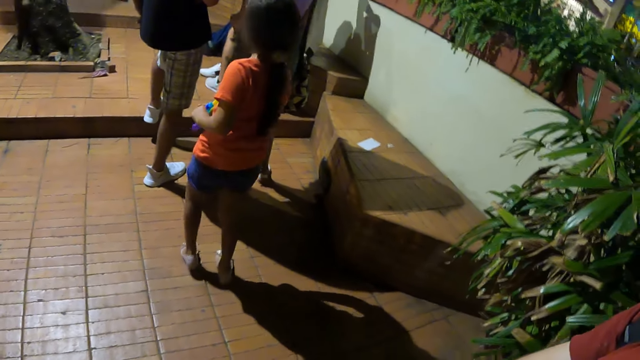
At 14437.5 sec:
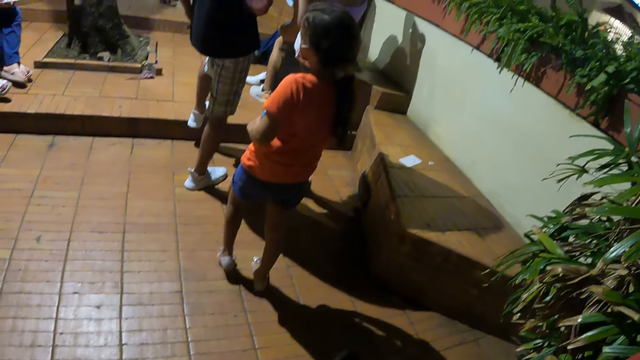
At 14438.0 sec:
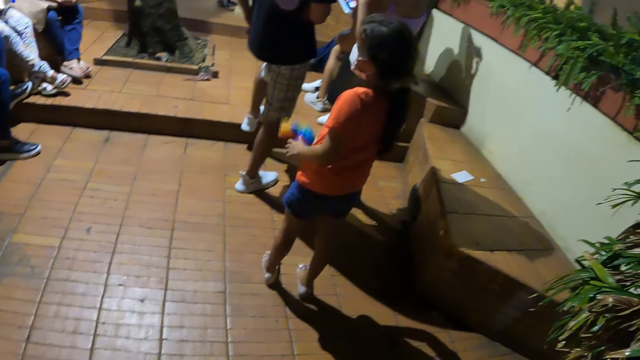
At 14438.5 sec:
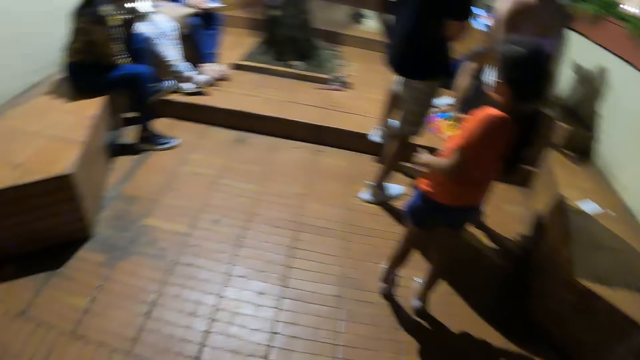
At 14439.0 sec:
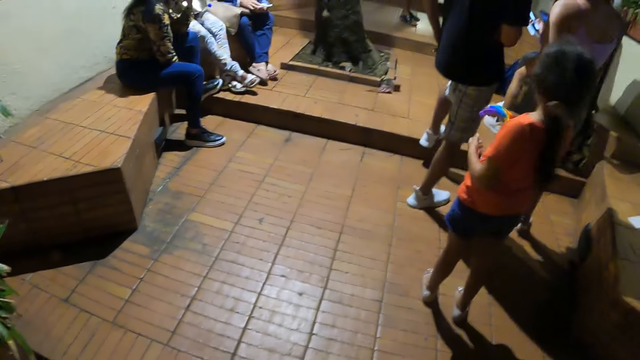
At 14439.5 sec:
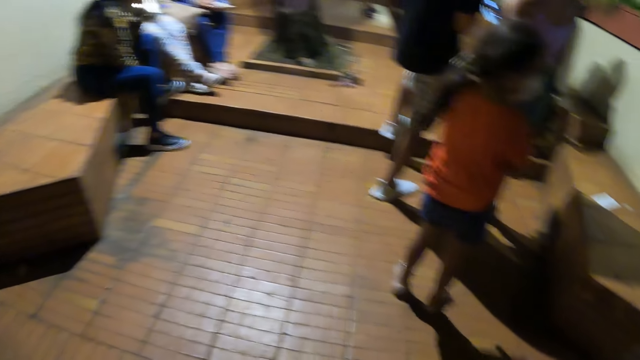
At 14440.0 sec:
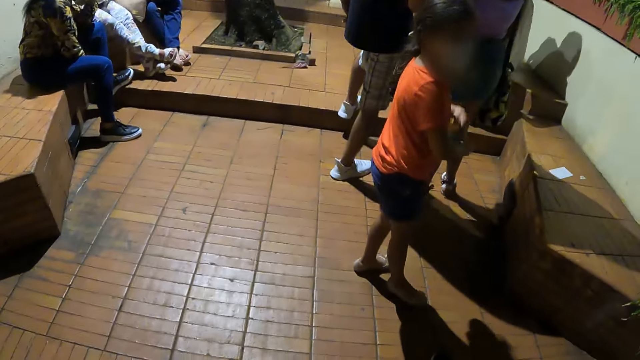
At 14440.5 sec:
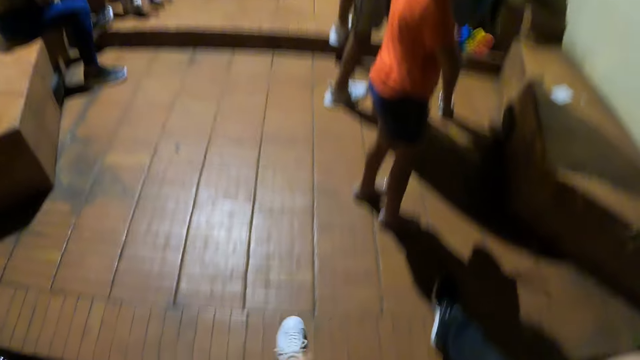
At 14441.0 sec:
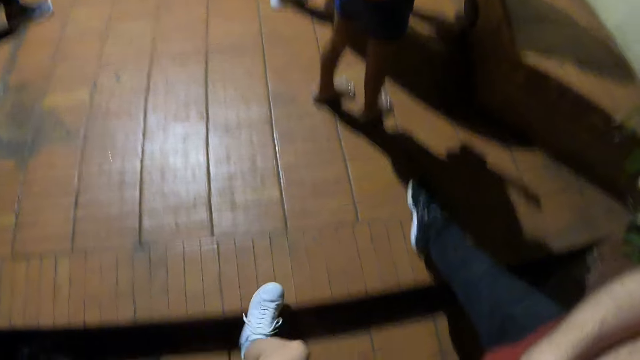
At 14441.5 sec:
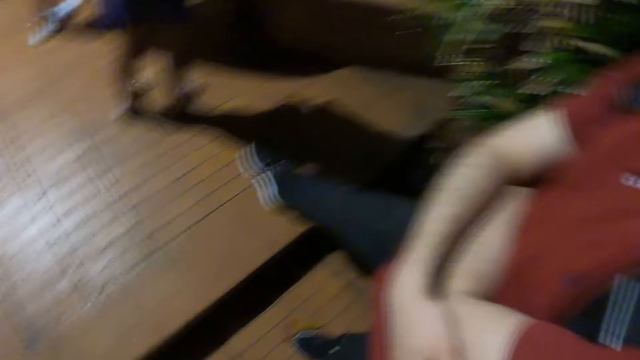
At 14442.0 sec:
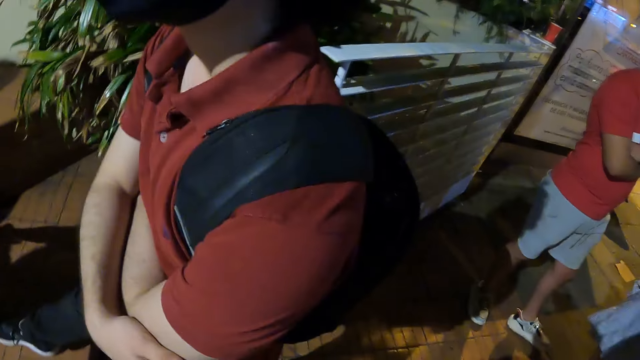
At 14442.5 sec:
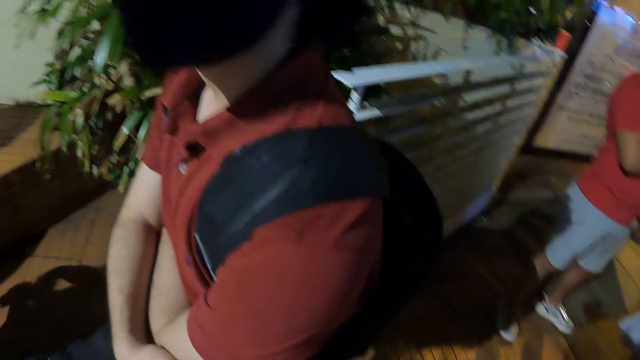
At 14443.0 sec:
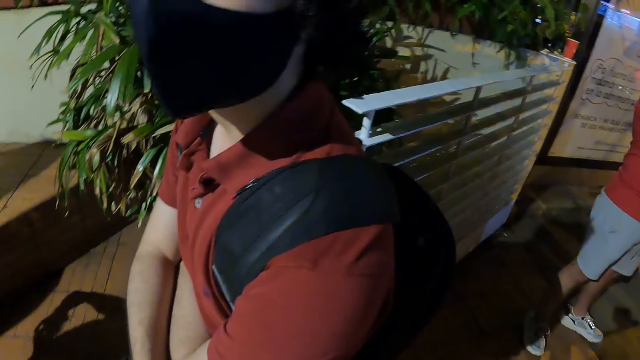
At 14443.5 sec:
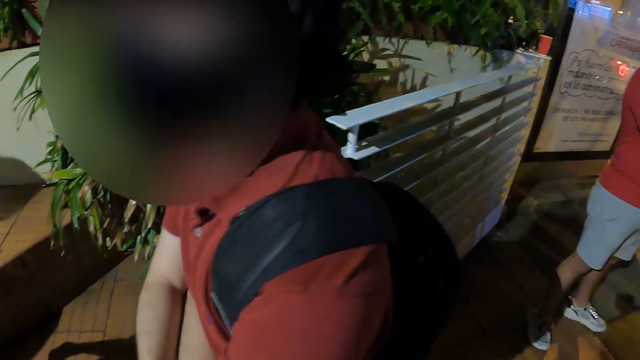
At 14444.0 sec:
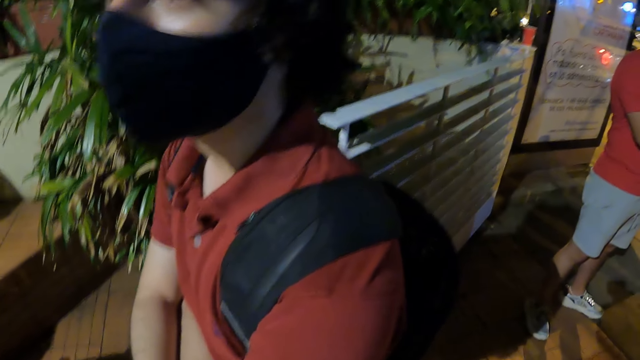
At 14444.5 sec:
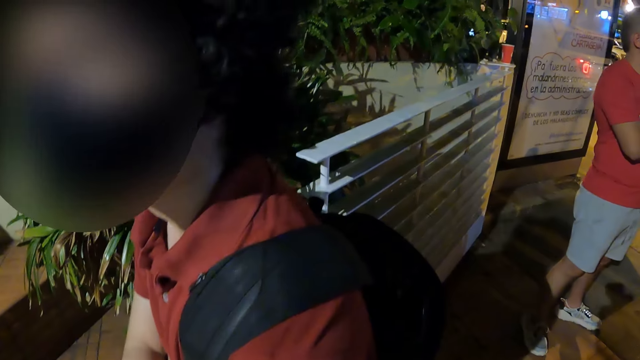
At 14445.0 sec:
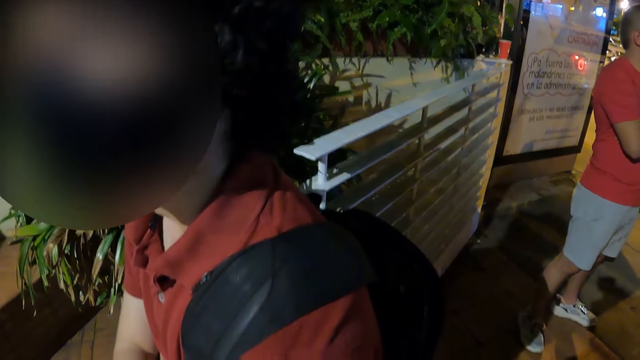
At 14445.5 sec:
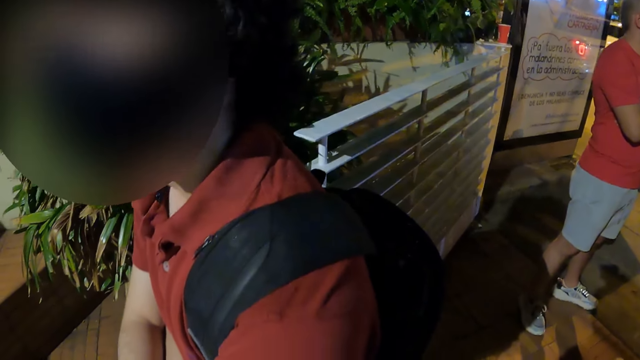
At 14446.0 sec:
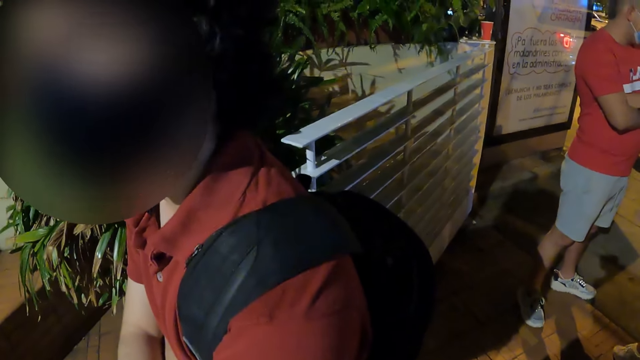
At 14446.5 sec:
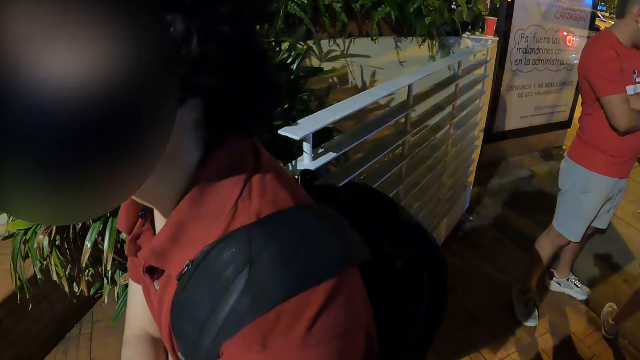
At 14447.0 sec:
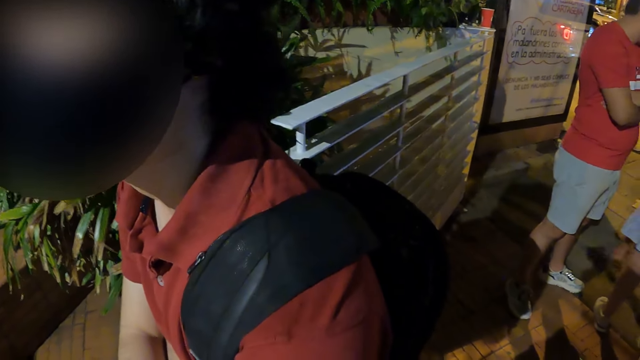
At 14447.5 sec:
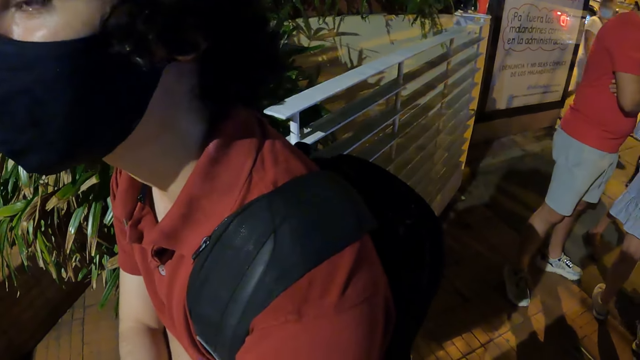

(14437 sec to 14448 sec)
The camera wearer looks around. She moves her leg. She looks at a man.

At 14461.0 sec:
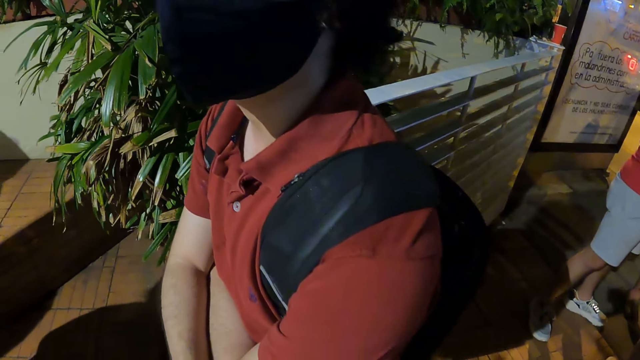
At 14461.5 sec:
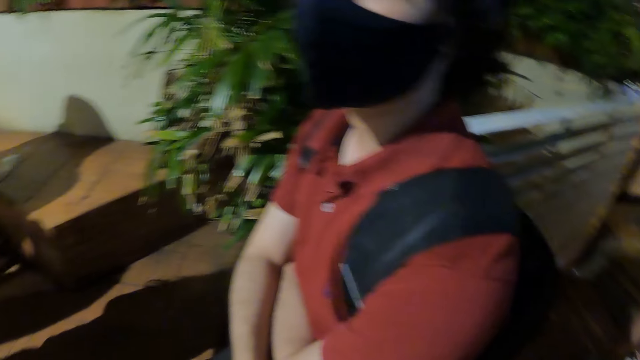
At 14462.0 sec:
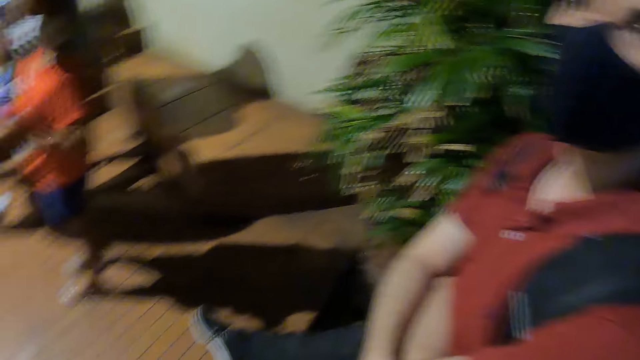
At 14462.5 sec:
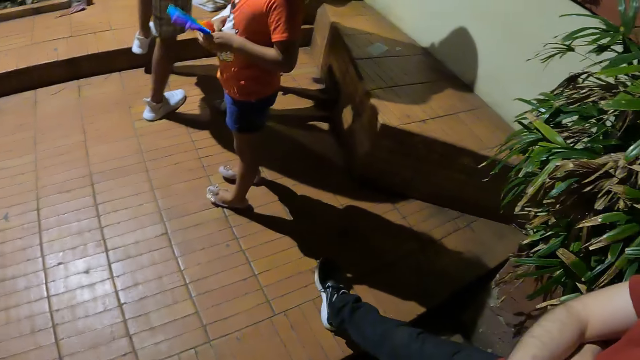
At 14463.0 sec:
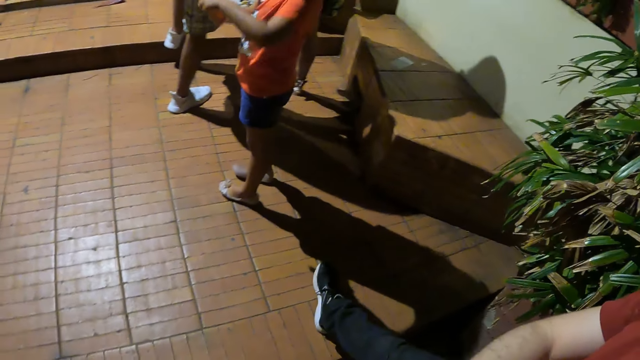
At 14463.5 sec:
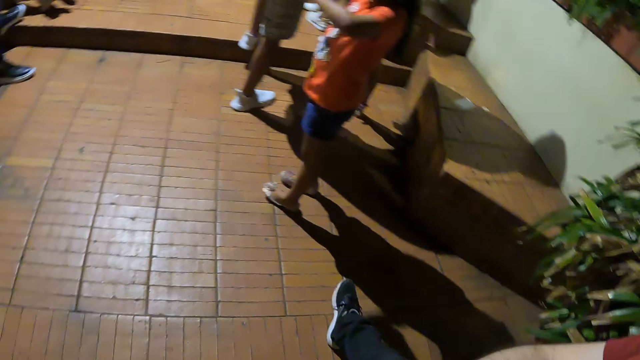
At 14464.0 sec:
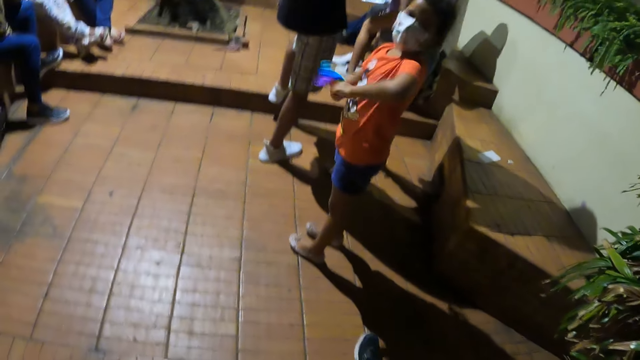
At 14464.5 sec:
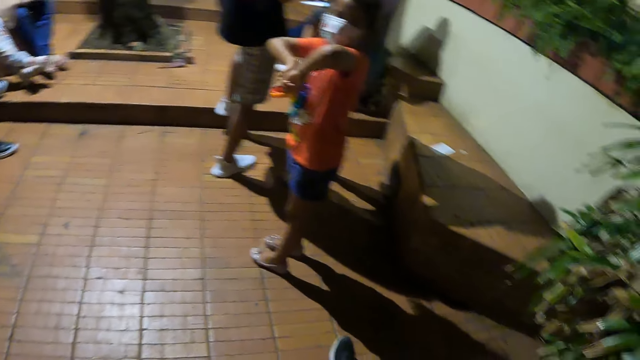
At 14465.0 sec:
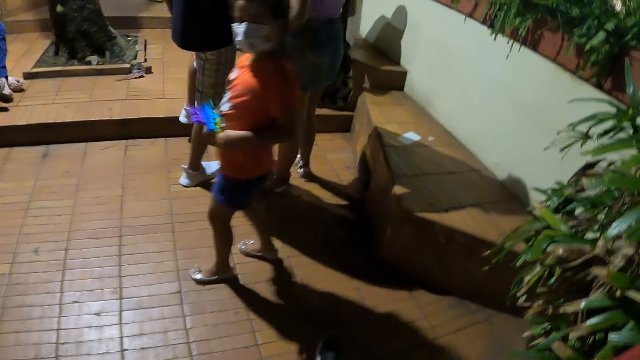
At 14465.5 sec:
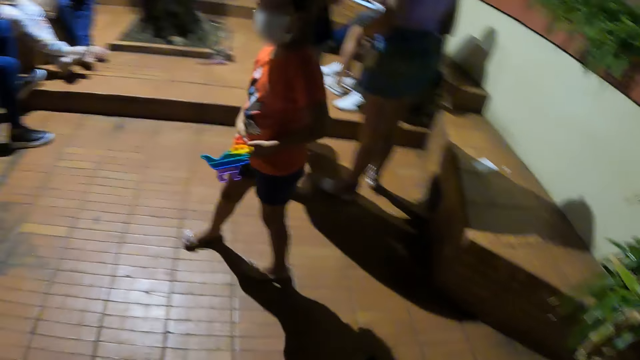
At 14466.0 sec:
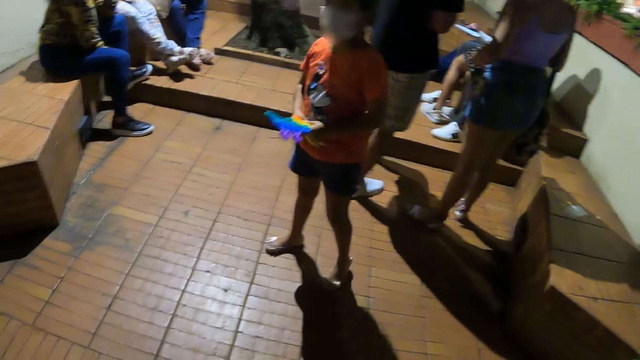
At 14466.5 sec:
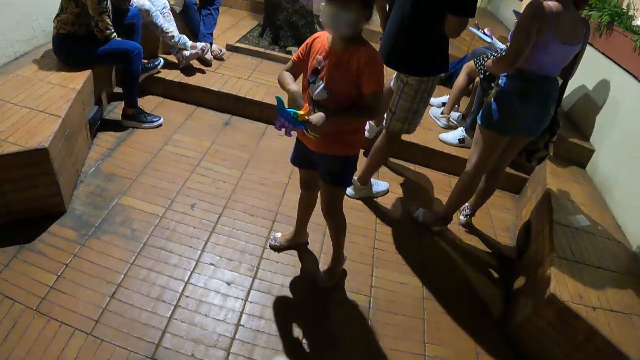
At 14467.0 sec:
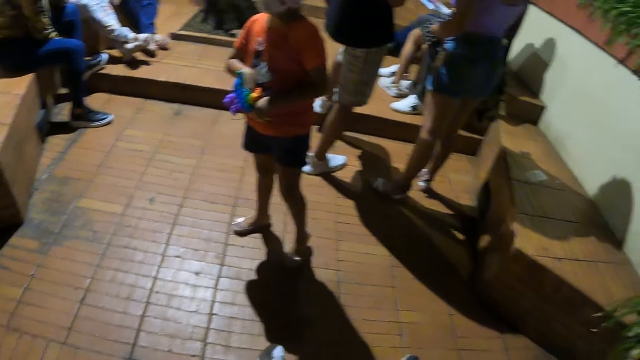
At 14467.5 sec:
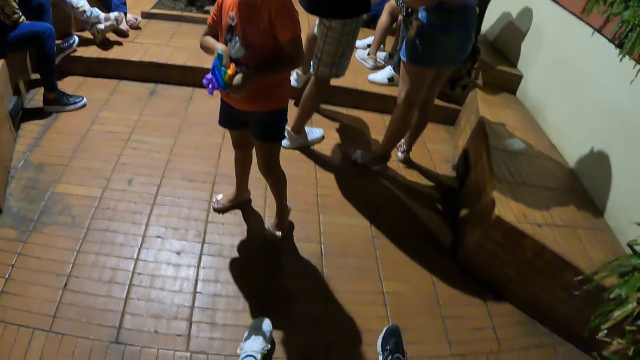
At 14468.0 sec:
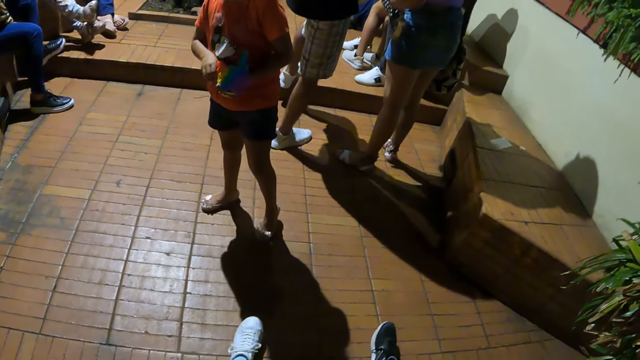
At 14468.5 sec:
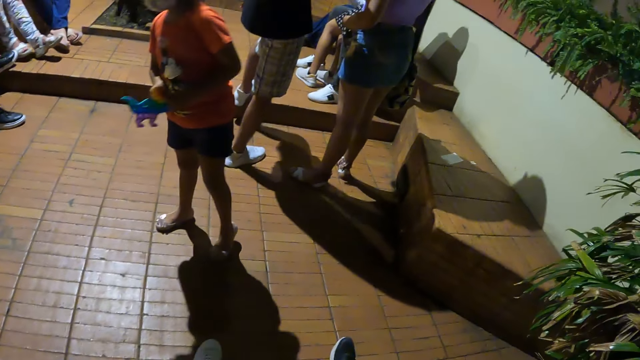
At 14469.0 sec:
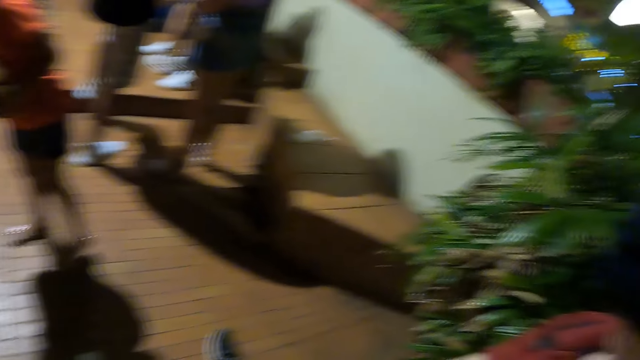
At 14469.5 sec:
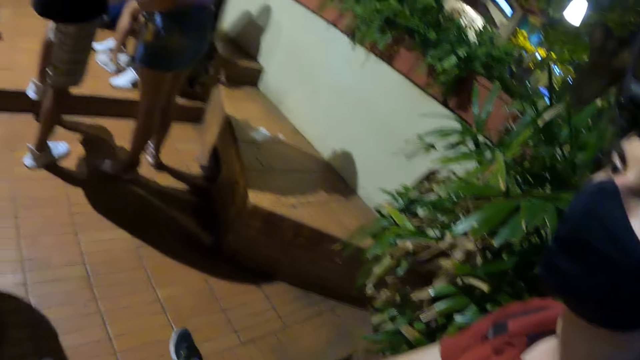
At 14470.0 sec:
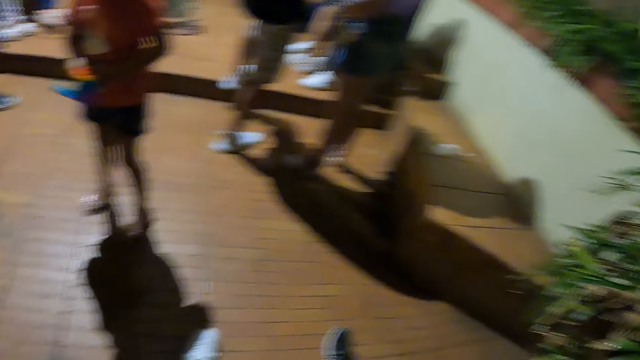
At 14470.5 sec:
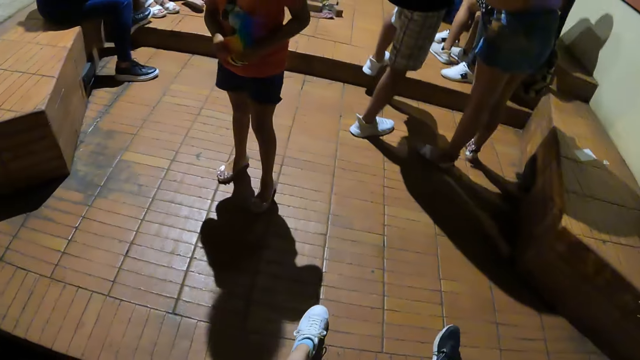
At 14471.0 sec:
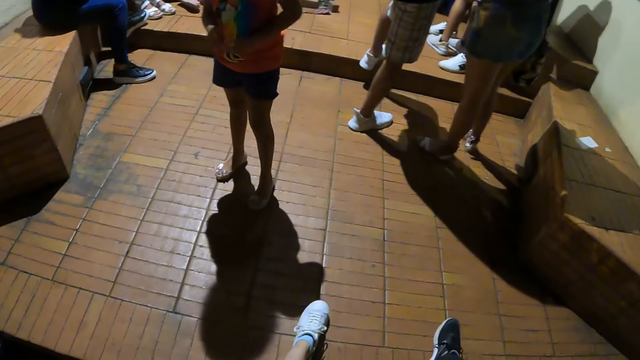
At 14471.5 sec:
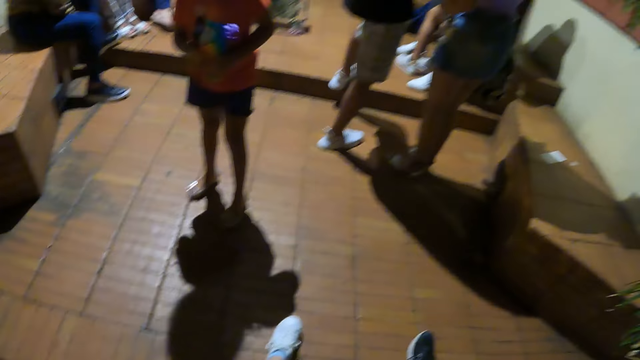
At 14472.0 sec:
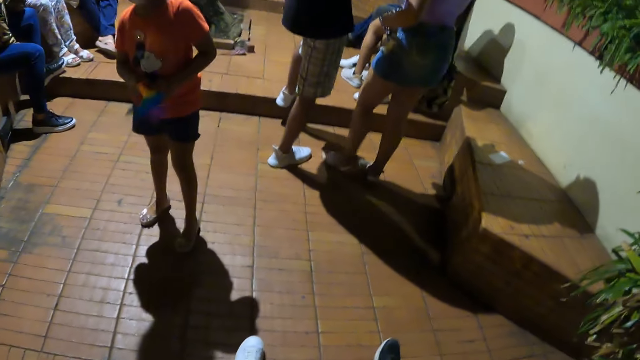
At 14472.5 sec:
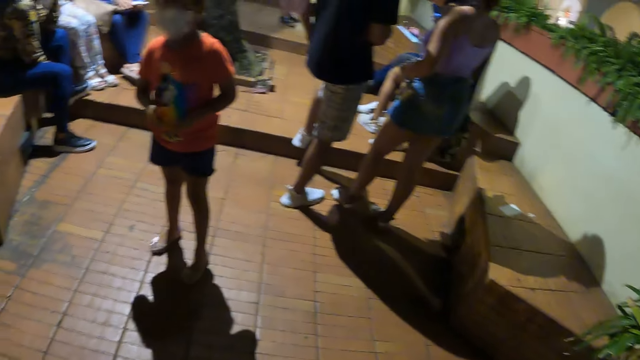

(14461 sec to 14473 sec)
The camera wearer looks around. They look at a girl. They look around.
